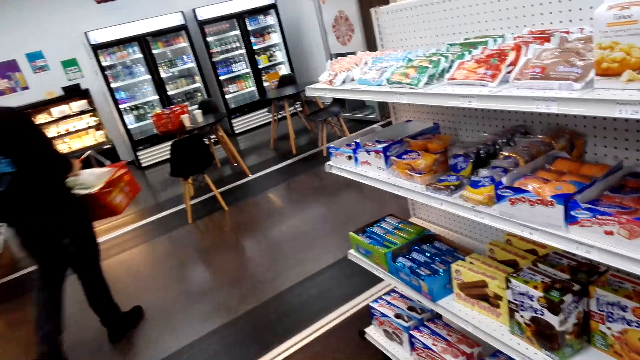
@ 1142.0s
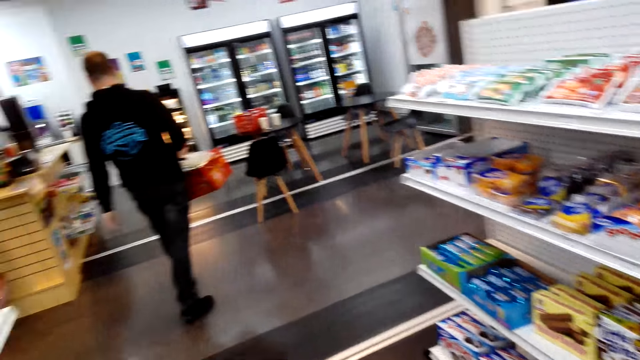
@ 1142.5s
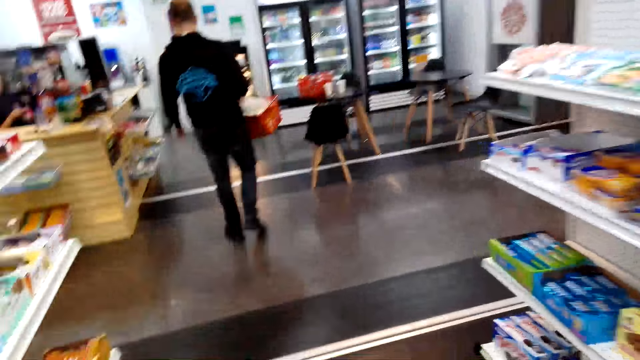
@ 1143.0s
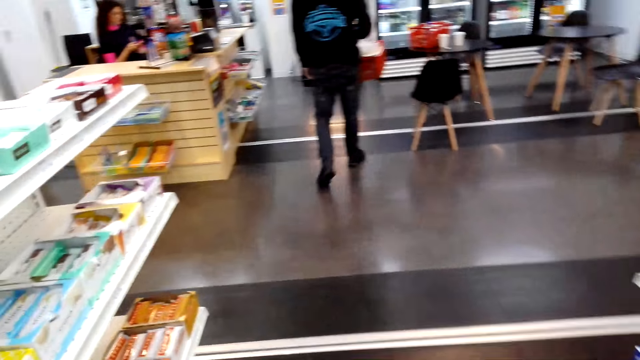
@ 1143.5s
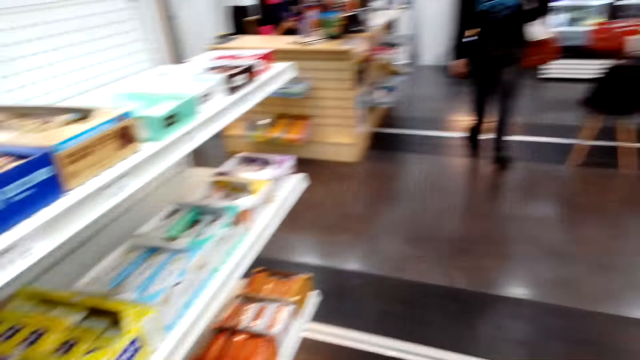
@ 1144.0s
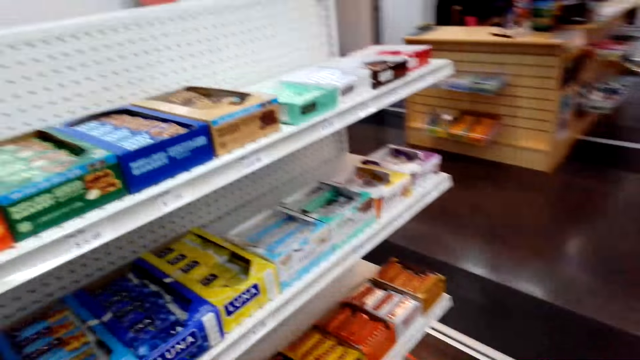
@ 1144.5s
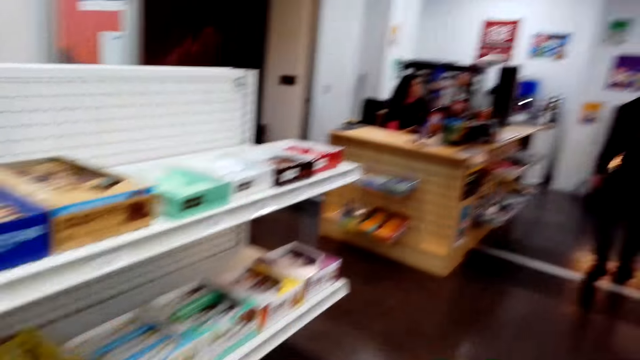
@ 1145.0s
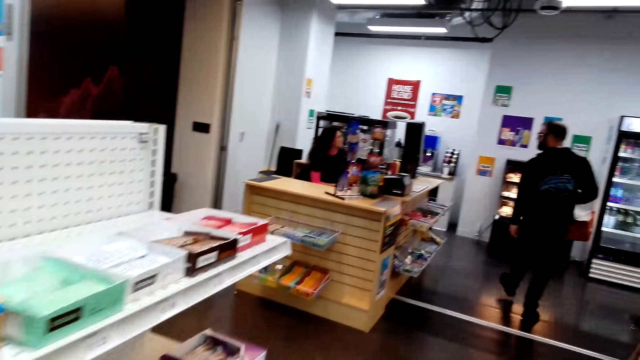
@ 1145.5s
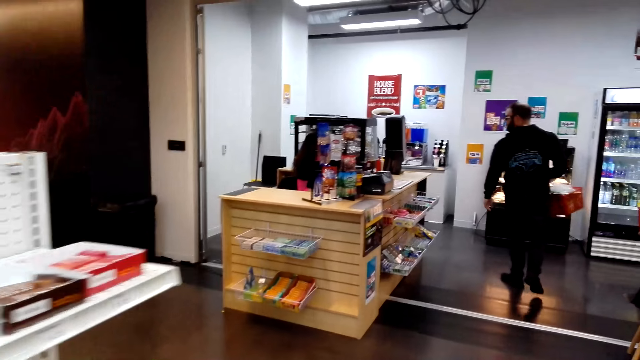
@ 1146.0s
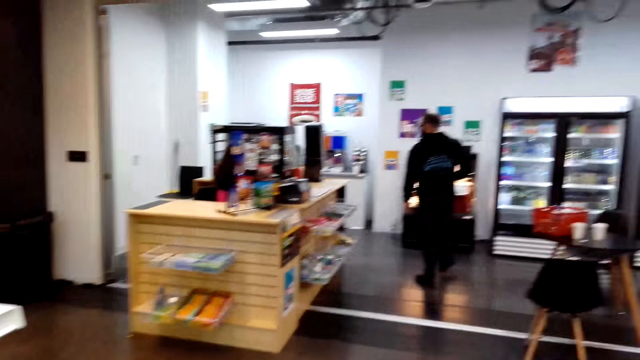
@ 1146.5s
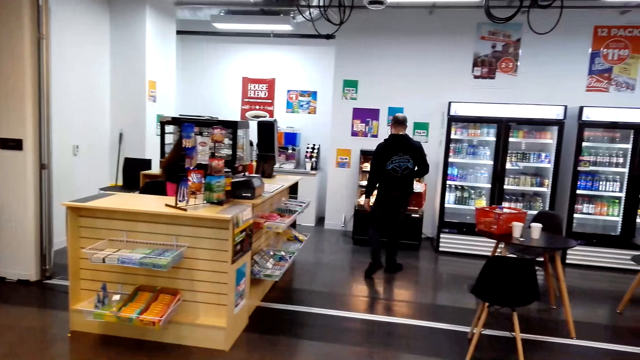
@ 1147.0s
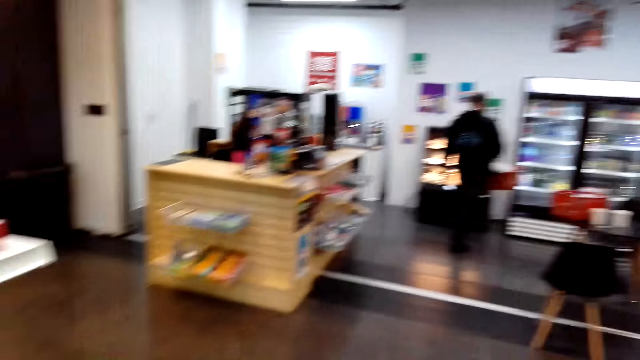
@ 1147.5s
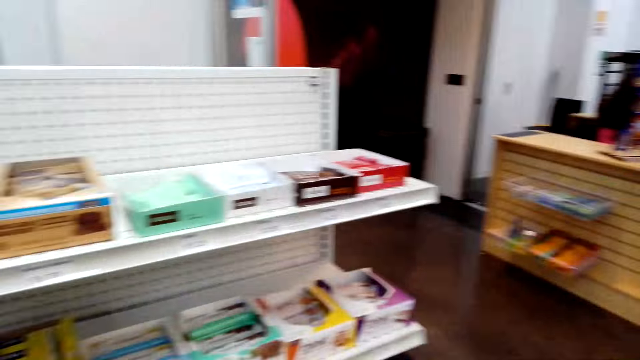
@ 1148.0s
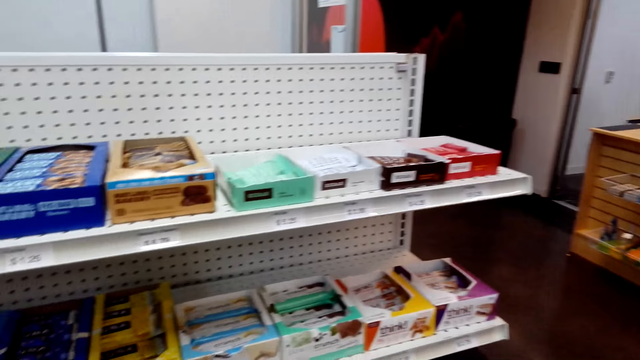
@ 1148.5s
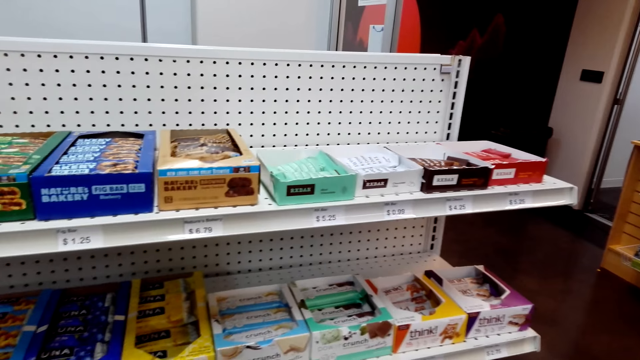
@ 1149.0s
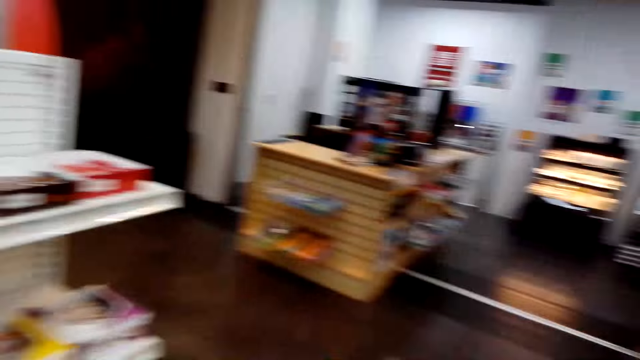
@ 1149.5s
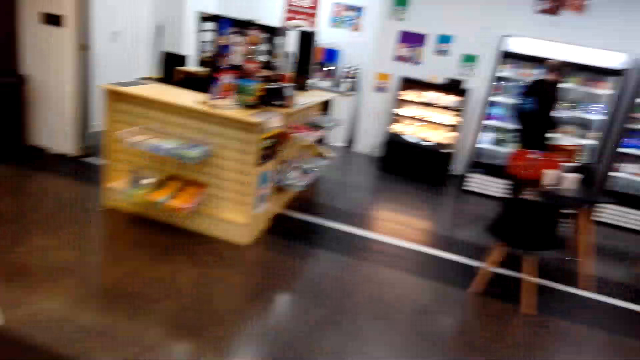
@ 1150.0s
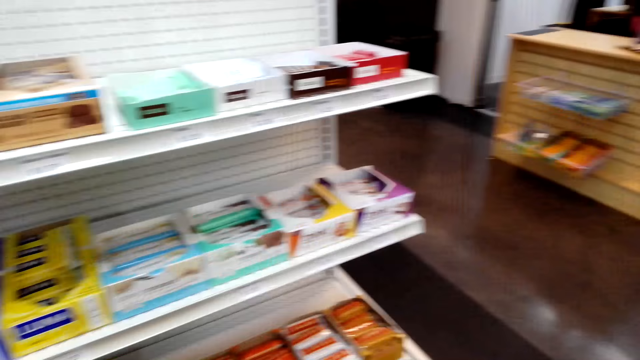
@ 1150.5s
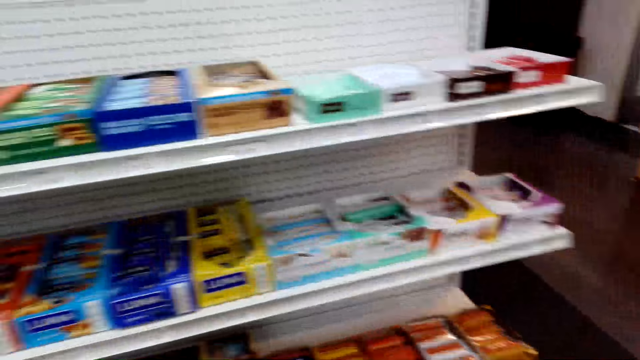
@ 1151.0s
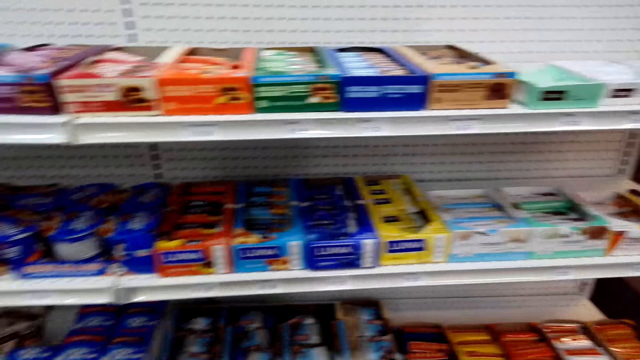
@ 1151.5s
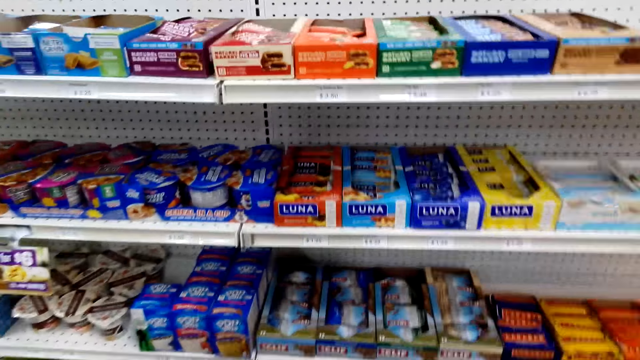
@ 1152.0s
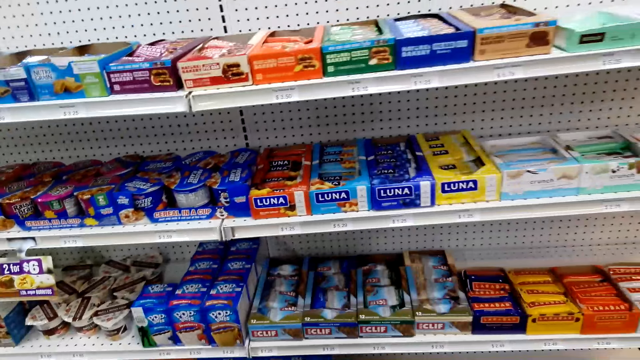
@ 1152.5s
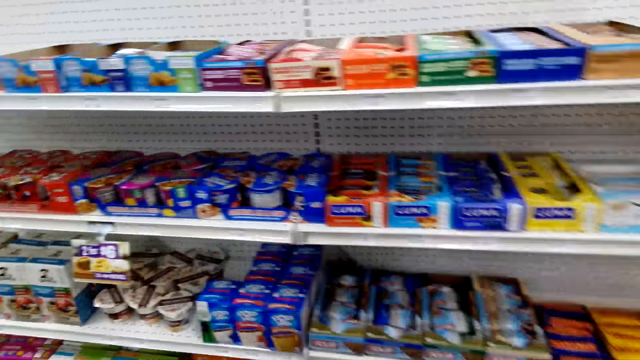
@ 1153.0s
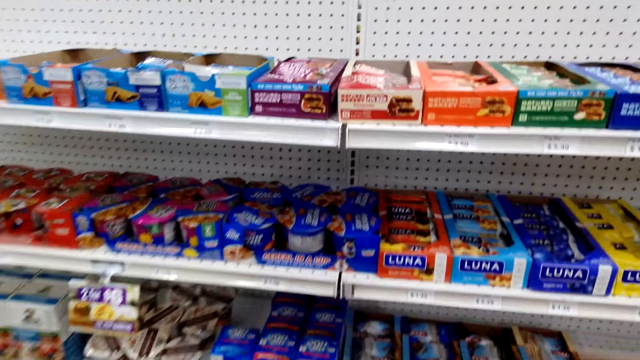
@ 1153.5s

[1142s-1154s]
The camera wearer walks around the supermarket shelves. They look at the items in the shelves.

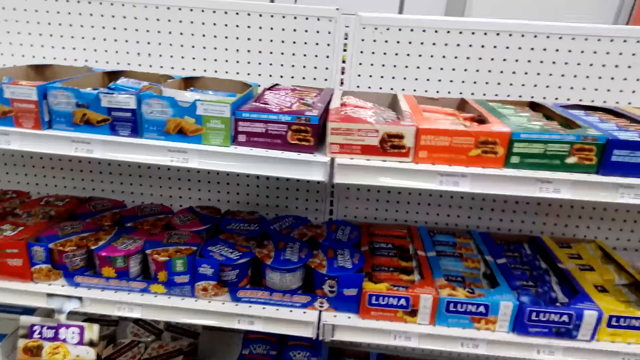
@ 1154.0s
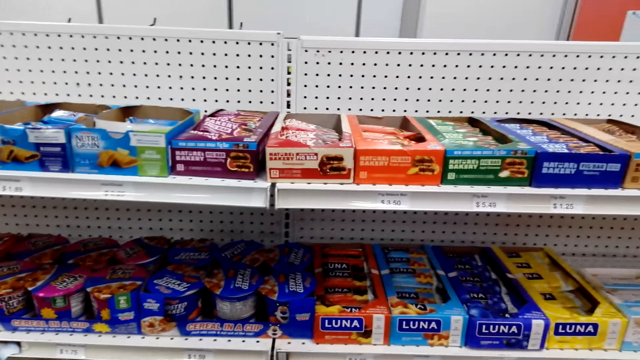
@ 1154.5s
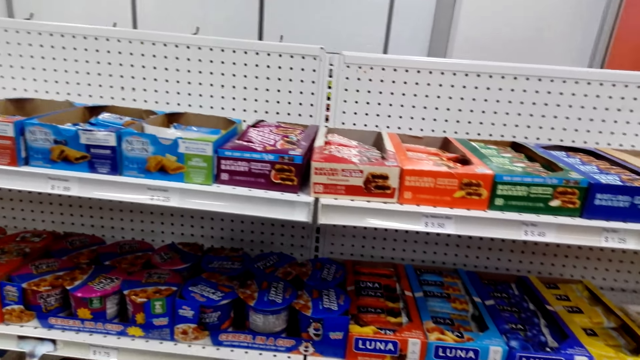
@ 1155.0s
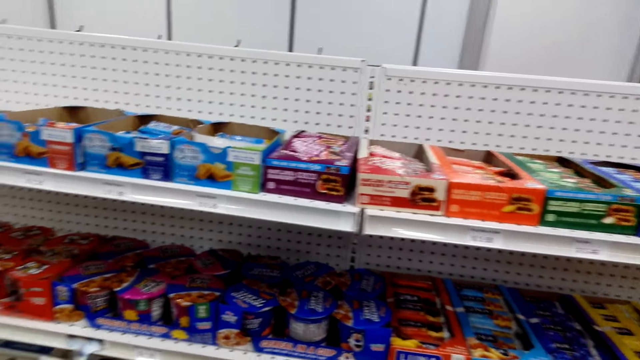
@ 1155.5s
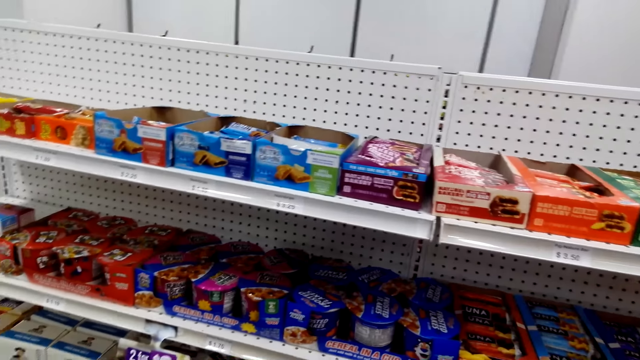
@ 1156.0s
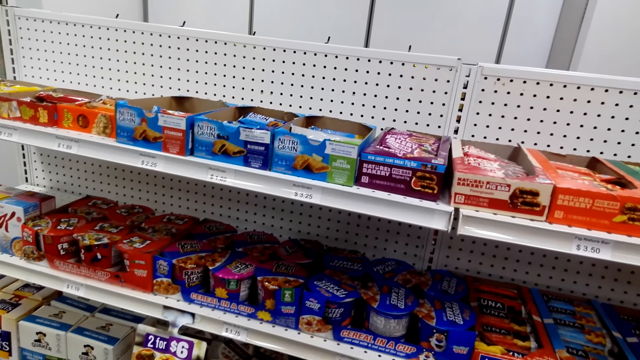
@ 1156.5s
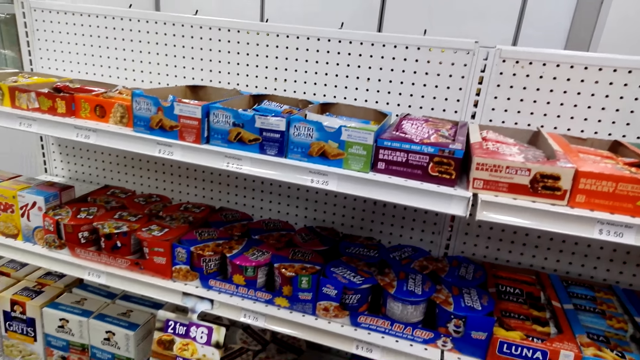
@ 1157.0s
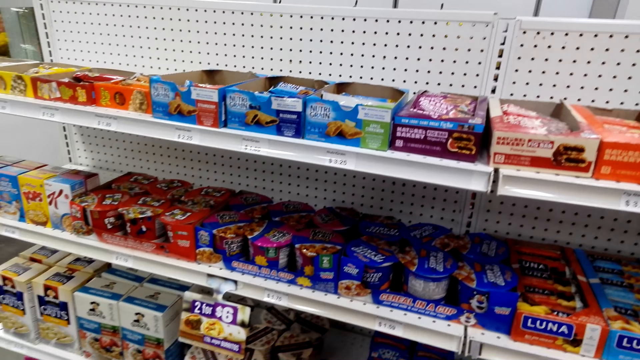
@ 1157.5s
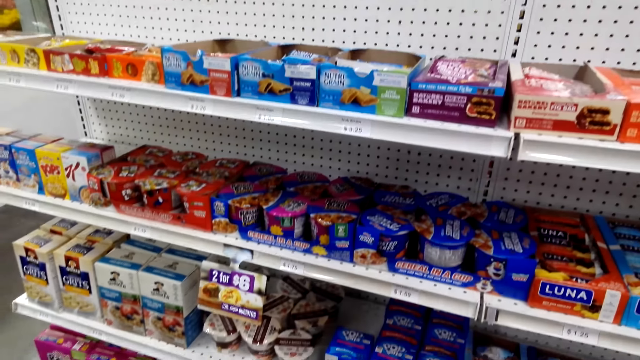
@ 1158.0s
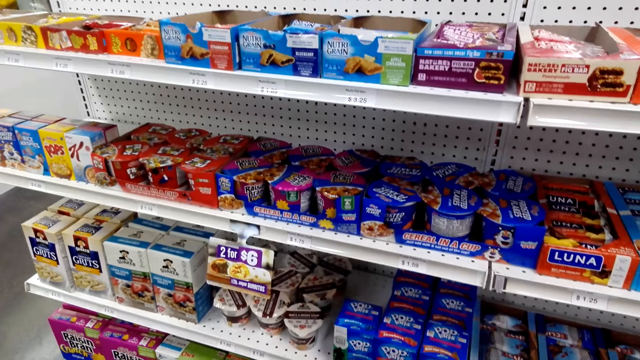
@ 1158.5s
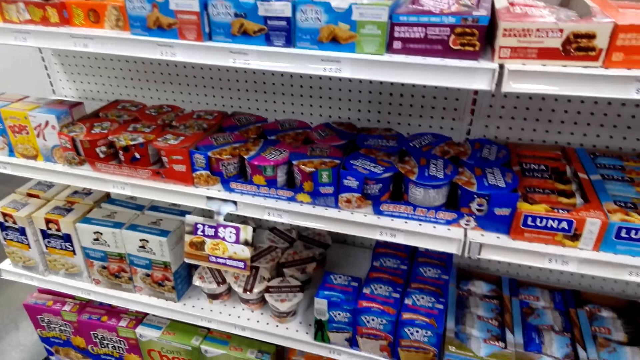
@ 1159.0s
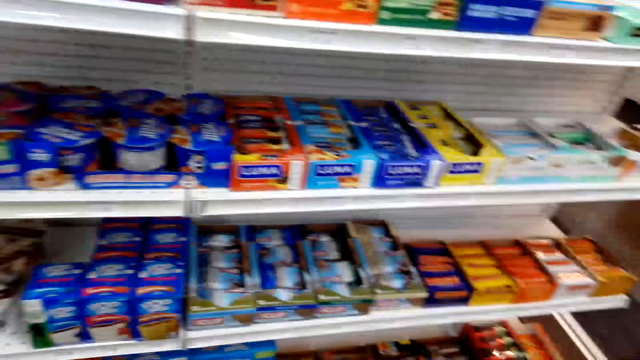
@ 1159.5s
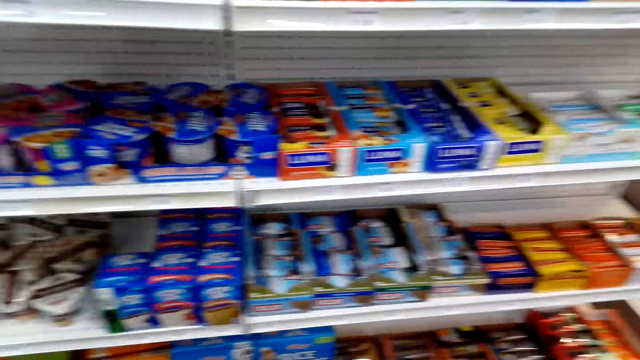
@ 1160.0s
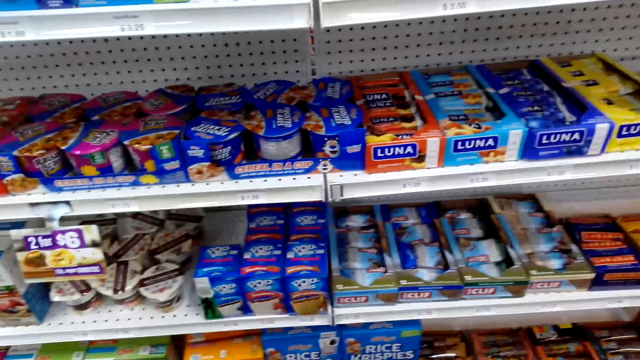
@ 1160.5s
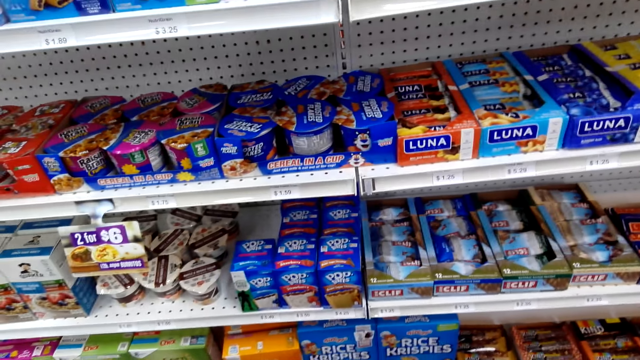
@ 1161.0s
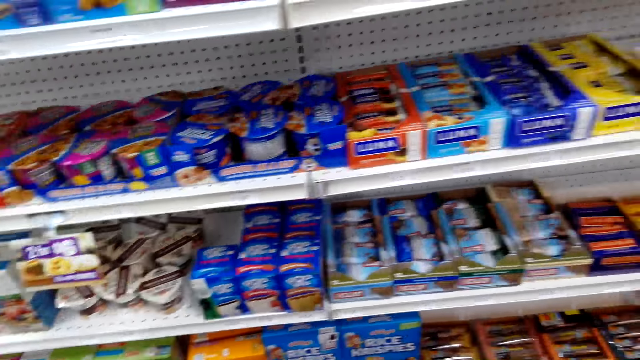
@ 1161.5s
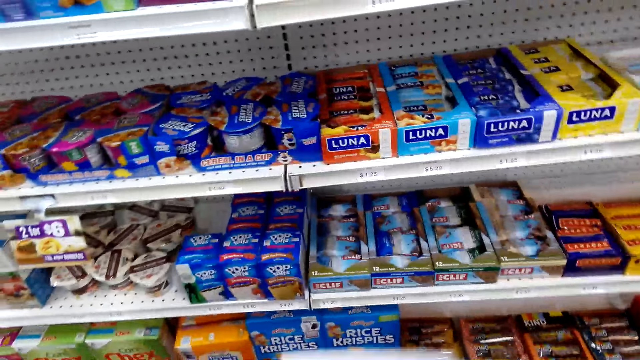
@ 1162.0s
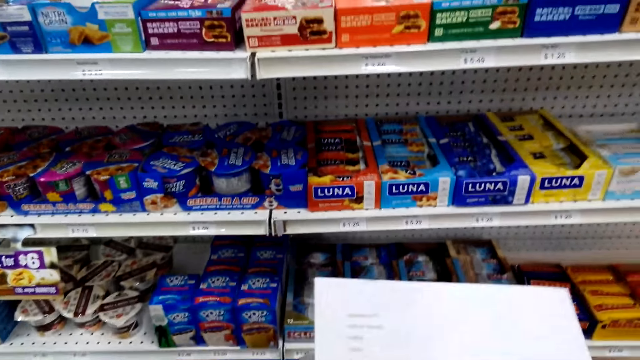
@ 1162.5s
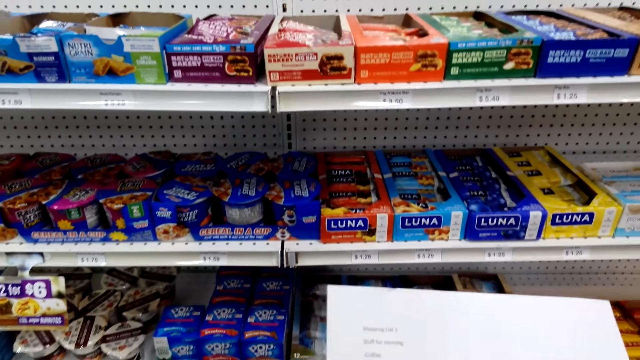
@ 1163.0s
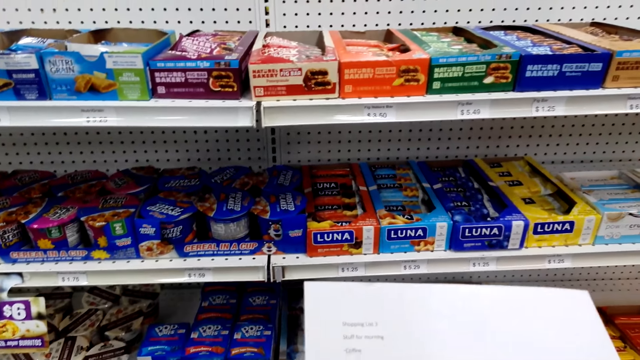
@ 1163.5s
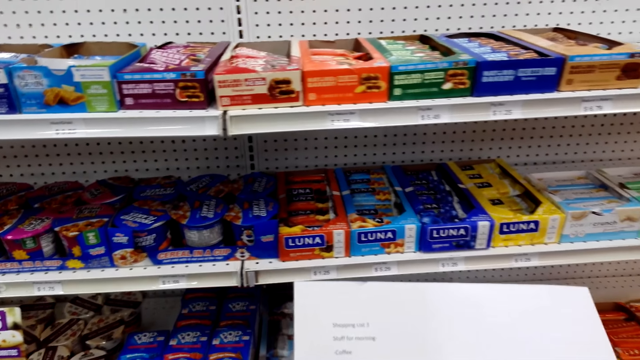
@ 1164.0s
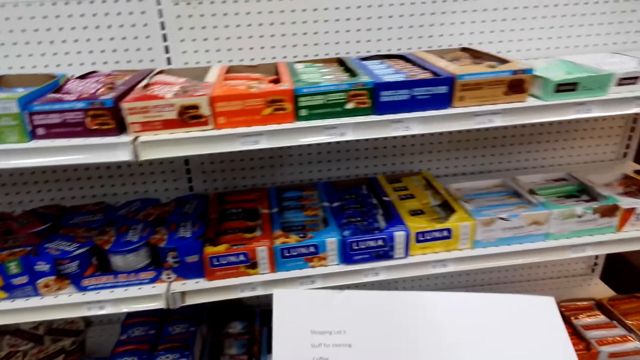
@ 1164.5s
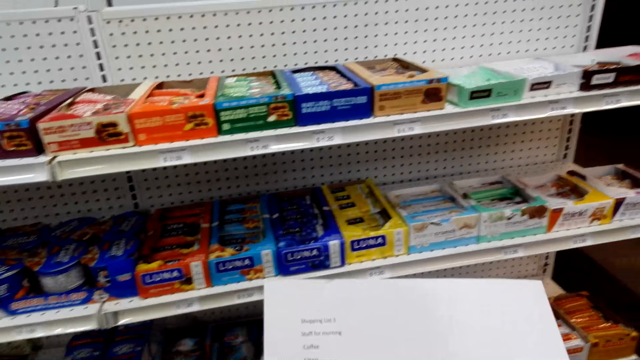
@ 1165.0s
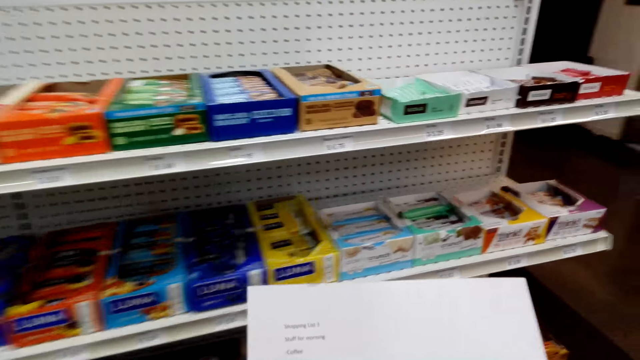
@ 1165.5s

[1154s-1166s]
The camera wearer looks at the paper.
